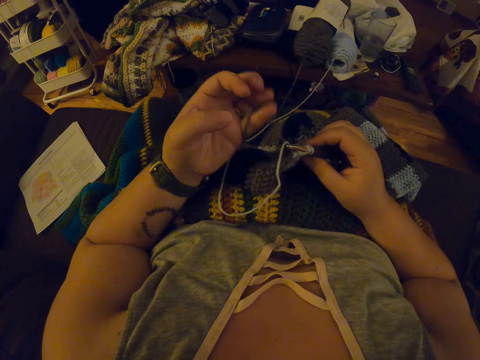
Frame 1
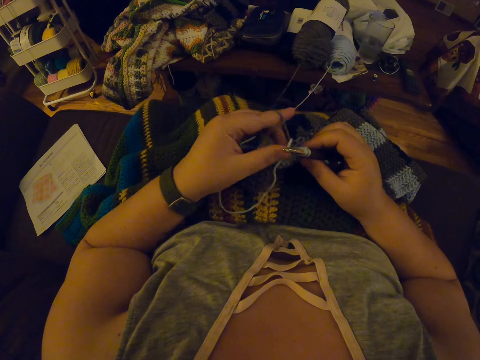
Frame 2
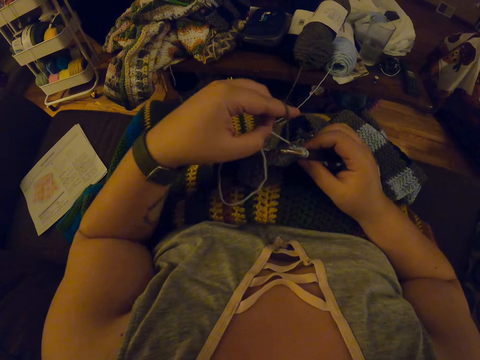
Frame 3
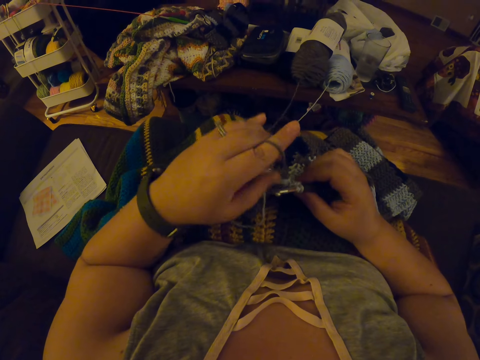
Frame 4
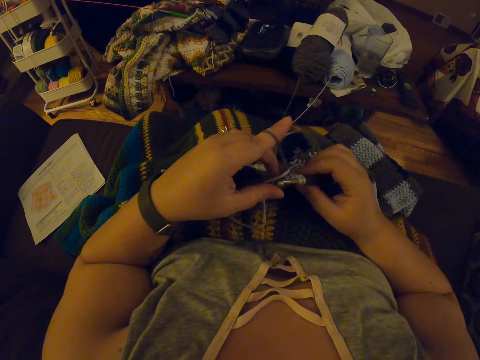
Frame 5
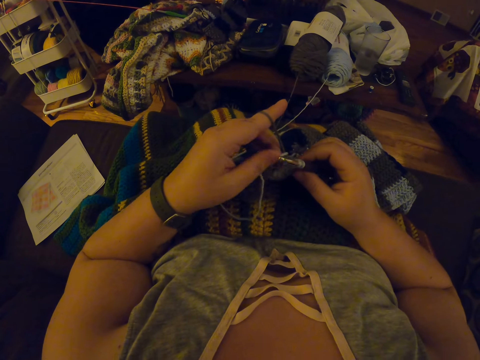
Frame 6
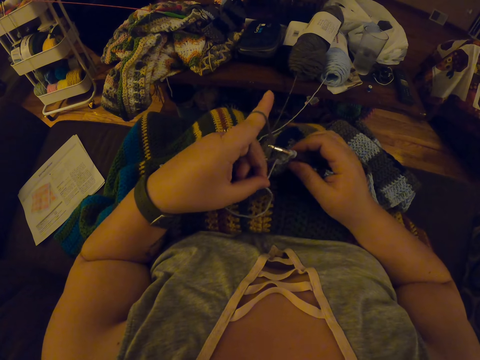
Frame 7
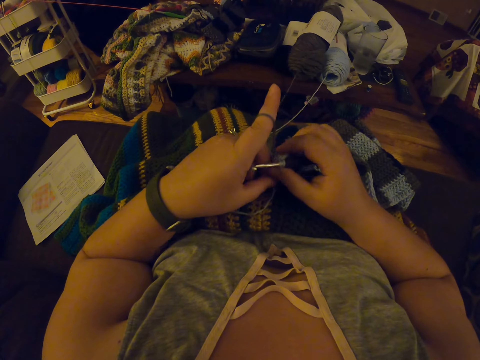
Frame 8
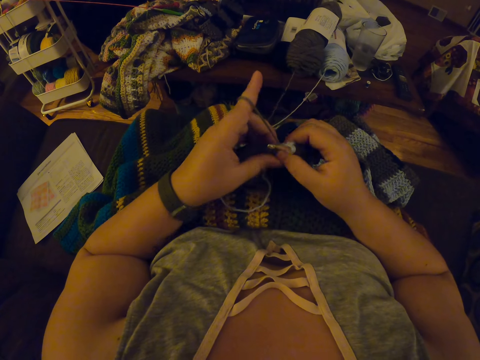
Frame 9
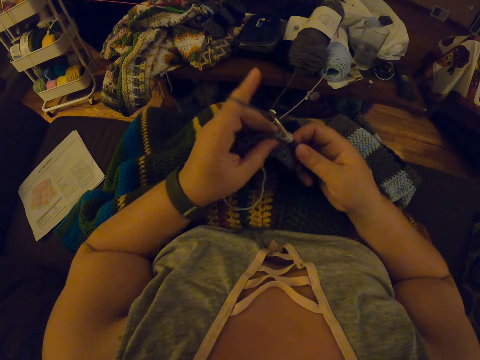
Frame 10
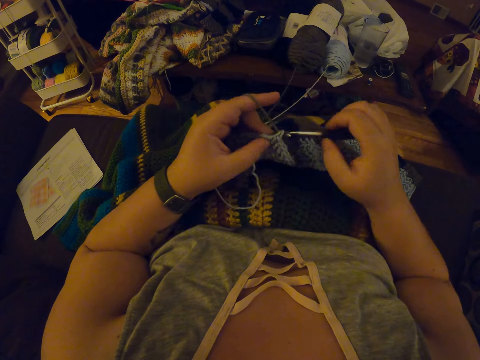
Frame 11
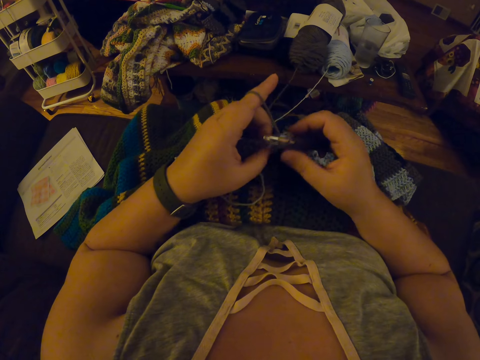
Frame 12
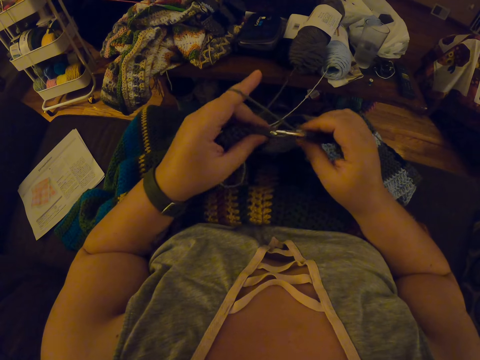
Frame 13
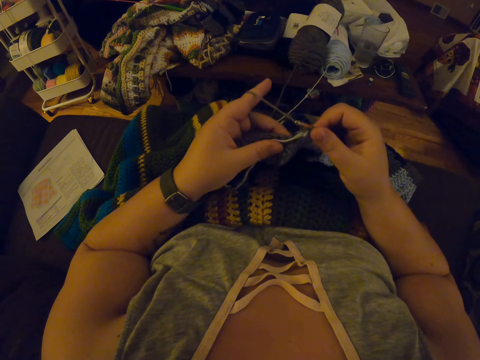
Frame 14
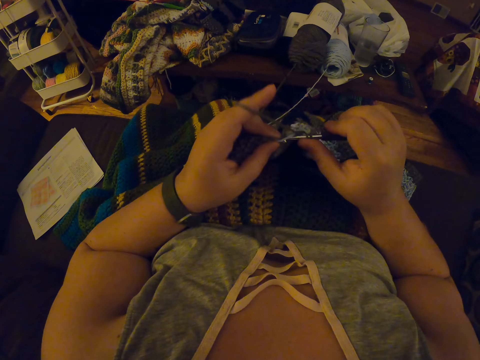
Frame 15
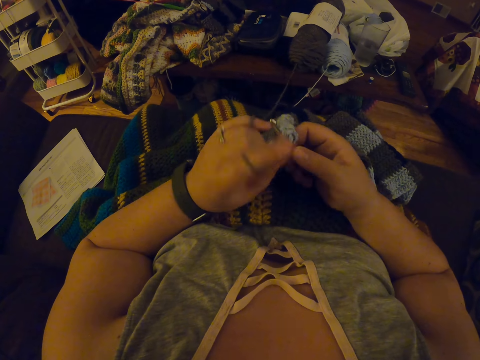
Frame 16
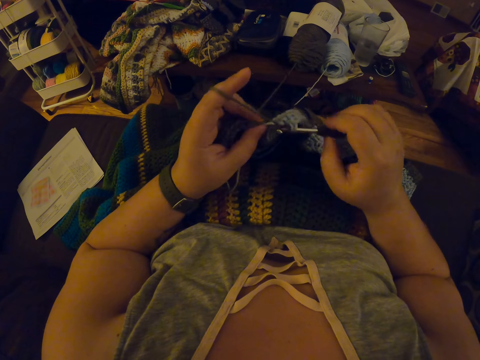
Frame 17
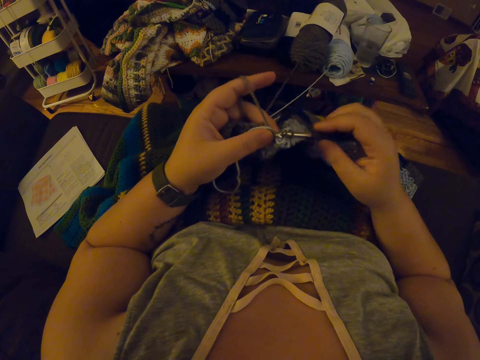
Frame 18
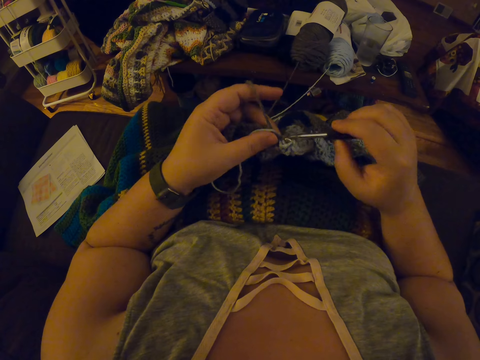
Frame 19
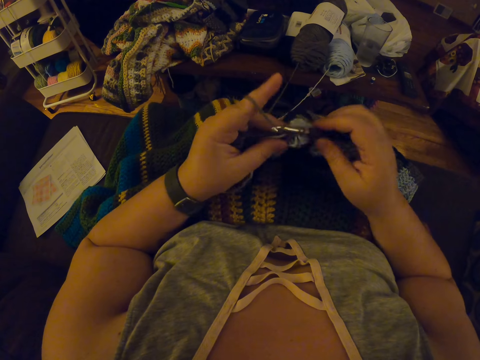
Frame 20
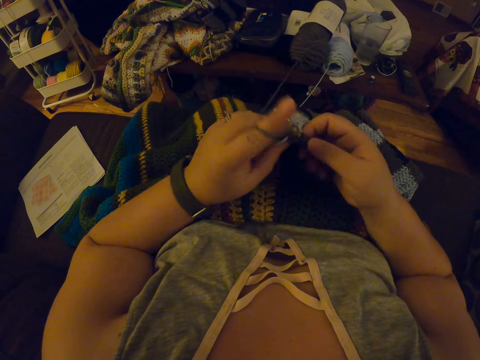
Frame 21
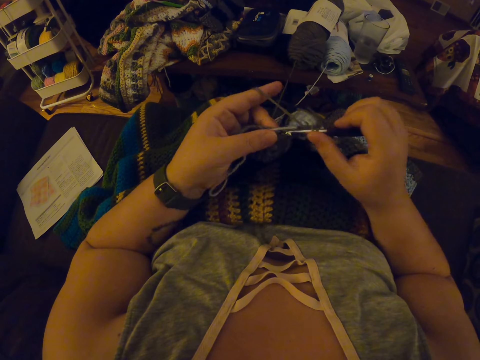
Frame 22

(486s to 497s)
The camera wearer twists the yarn around her left hand again. She continues crocheting with the yarn. She knits the garment.

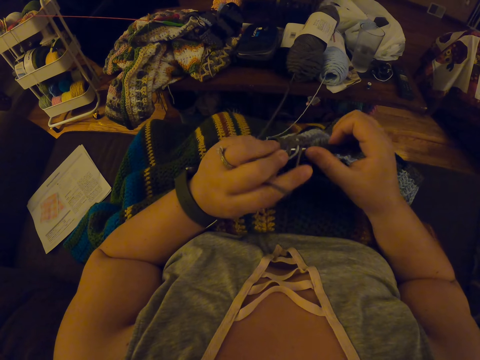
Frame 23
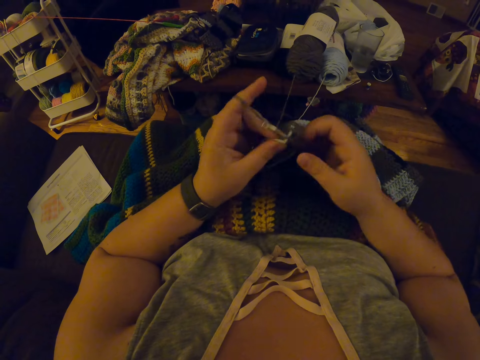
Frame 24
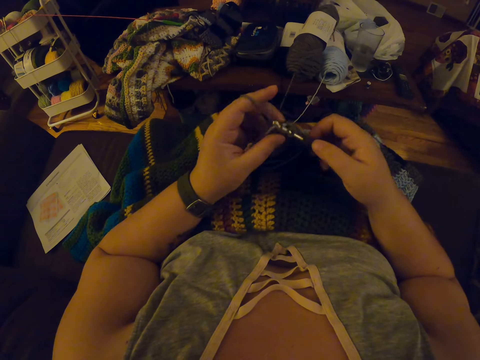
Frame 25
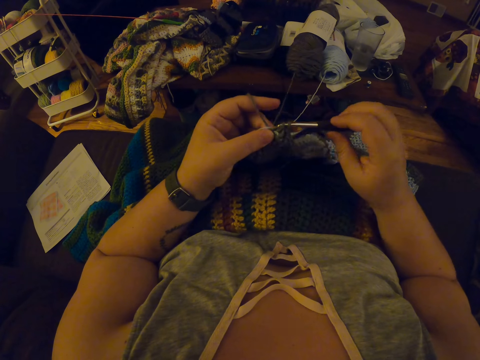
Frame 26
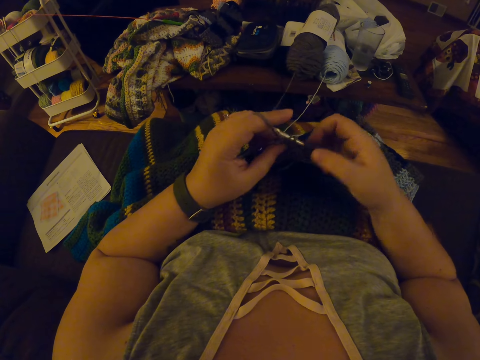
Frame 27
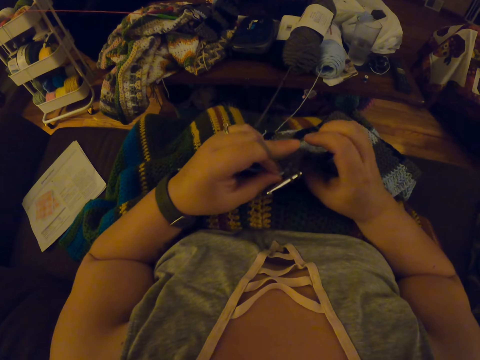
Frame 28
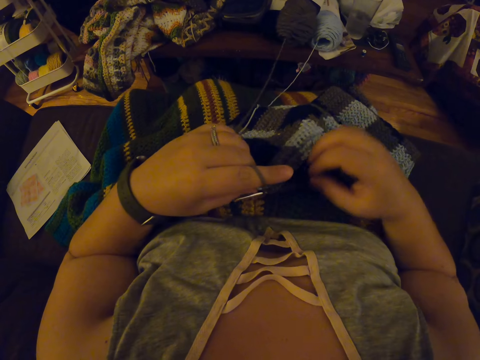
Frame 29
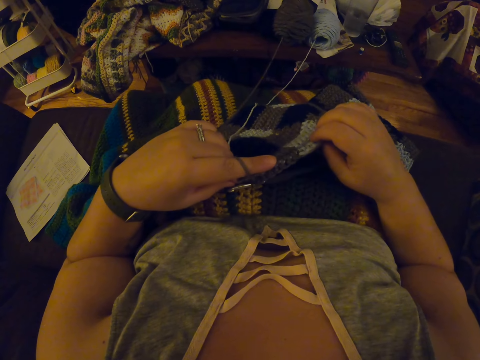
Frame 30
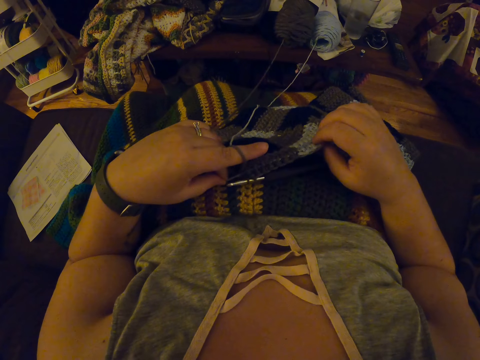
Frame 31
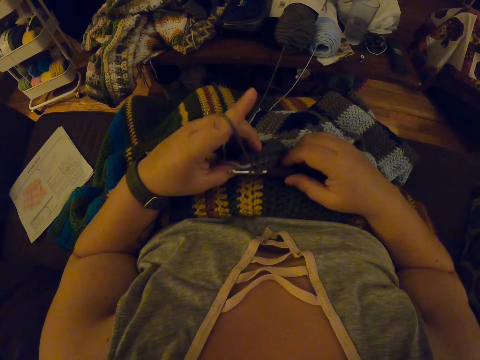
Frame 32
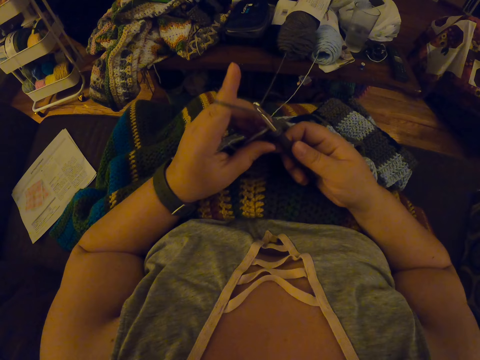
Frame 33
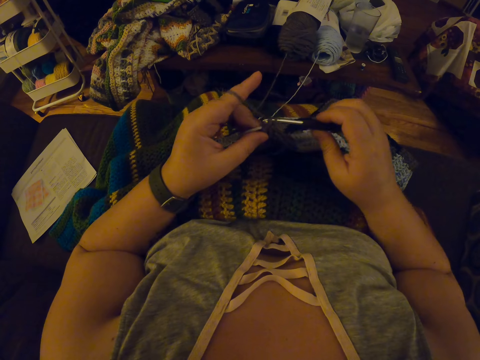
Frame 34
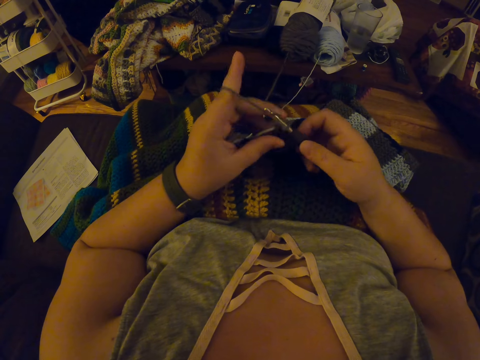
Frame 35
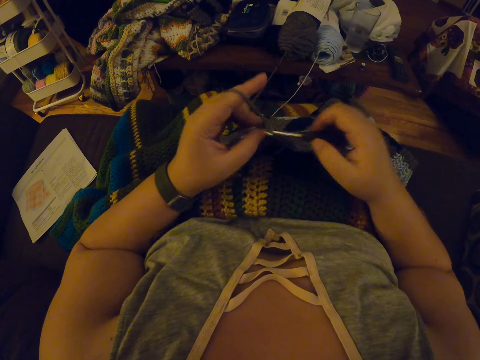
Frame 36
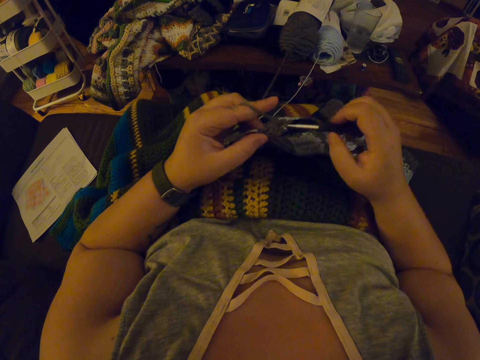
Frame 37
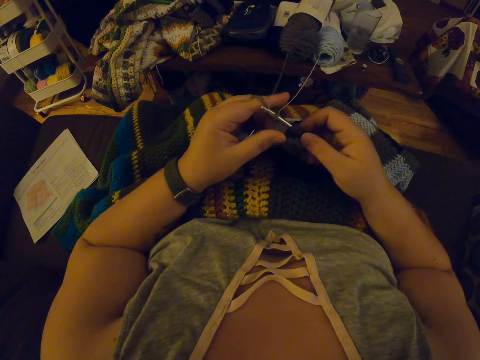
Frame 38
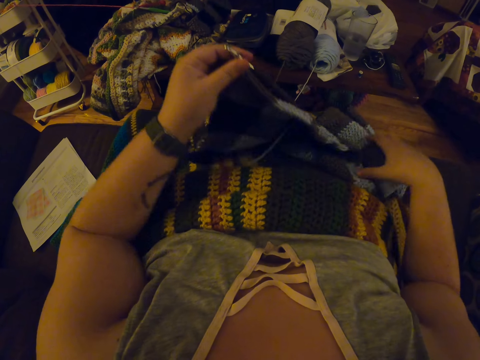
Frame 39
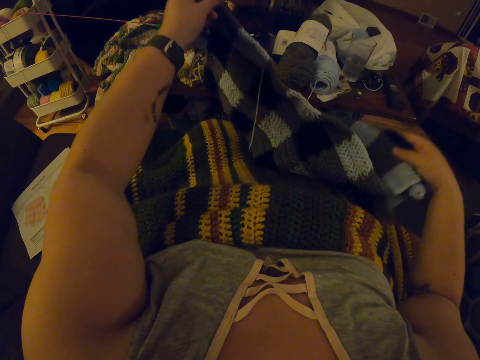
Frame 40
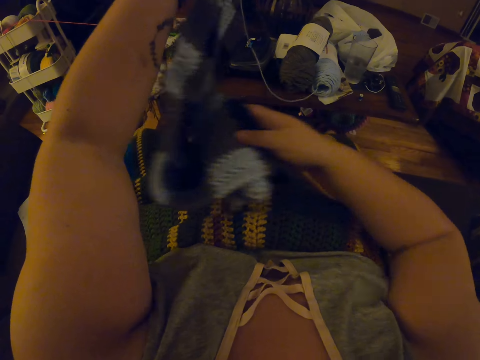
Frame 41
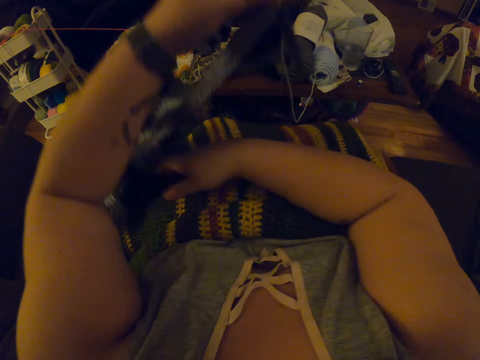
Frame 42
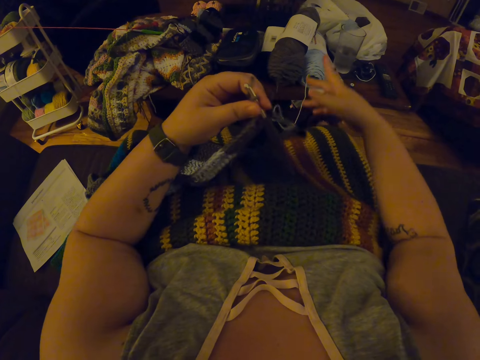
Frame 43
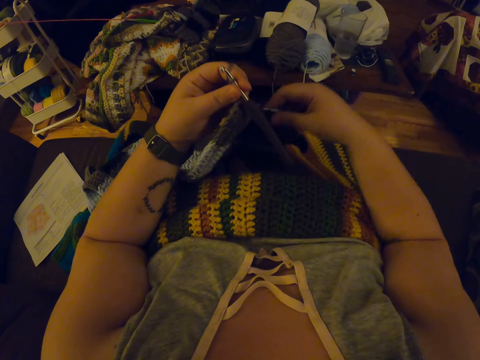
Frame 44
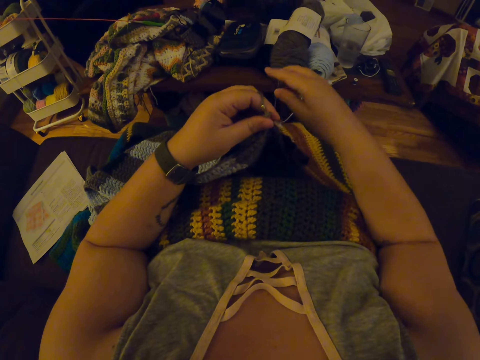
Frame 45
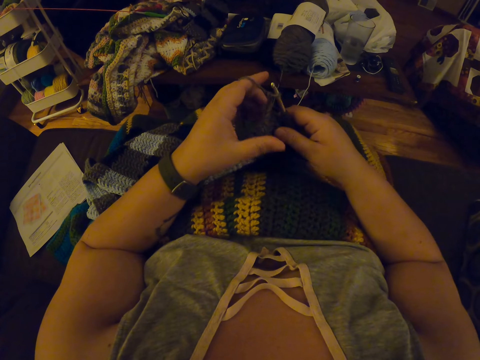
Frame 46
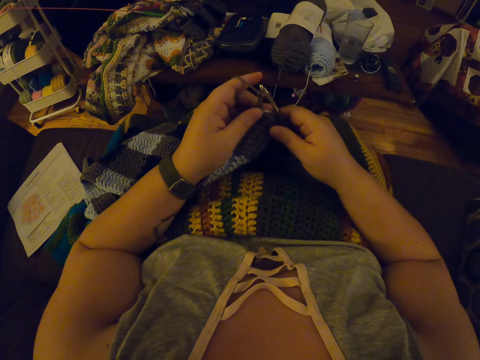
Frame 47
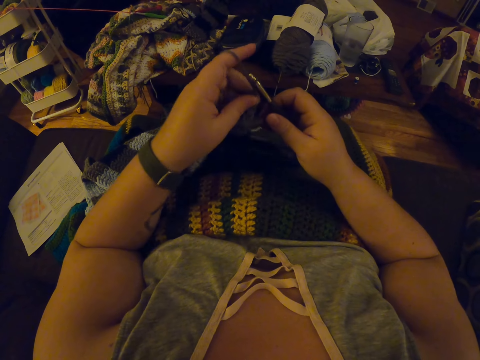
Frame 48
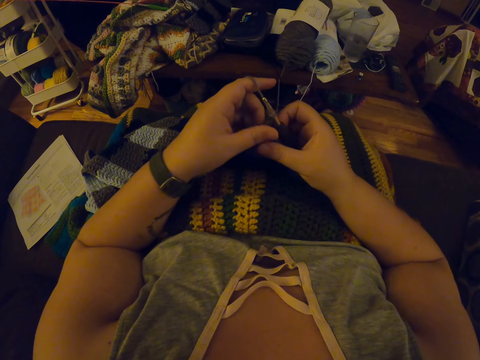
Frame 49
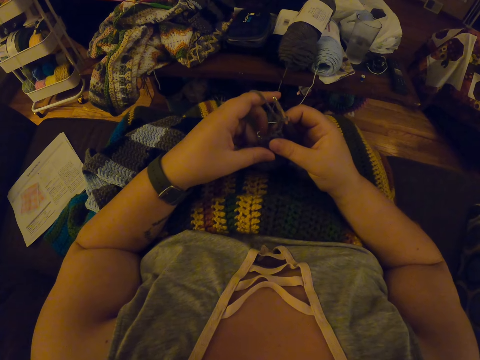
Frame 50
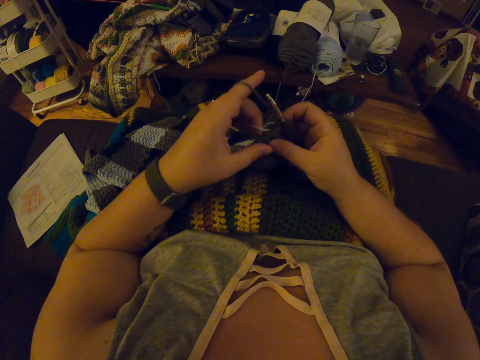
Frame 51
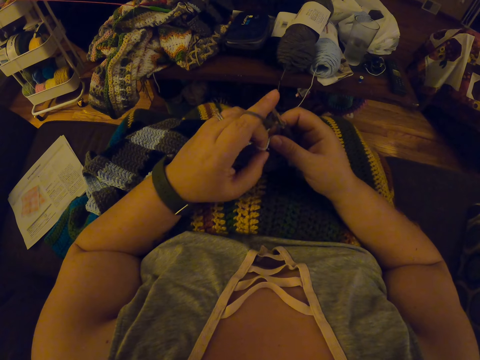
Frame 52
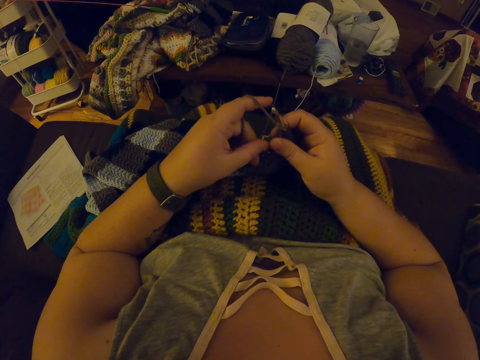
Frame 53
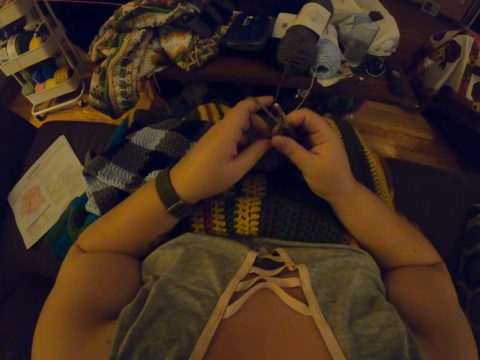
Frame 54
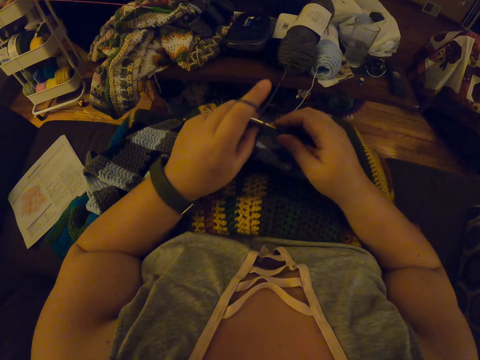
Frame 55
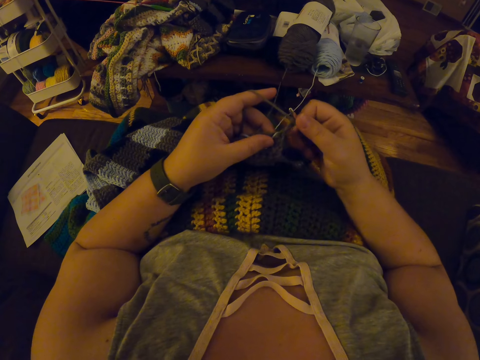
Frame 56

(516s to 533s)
The camera wearer drops the crochet hook in her right hand on her lap. She pulls the yarn inside the fabric with her left hand. She continues crocheting with the yarn. She holds the crochet hook. She adjusts the fabric on her lap with her hands. She passes the crochet hook in her left hand to her right hand. She holds the fabric with her left hand. She continues crocheting with the yarn.
